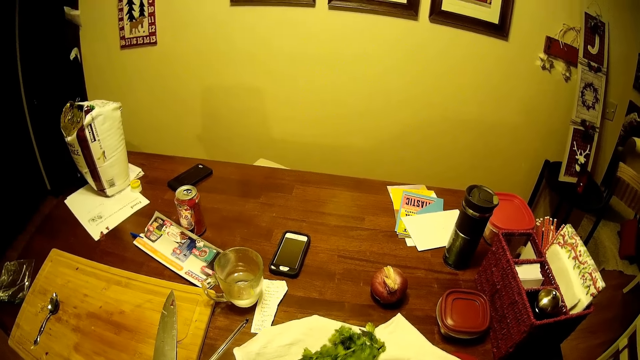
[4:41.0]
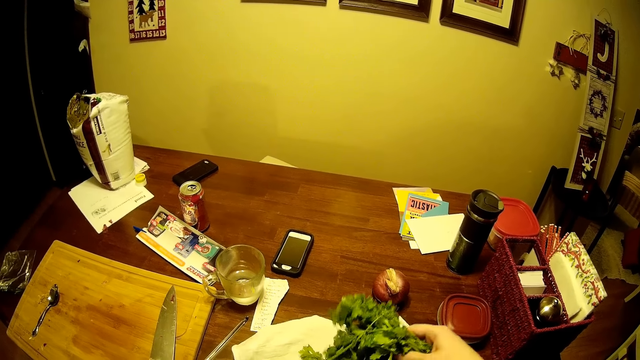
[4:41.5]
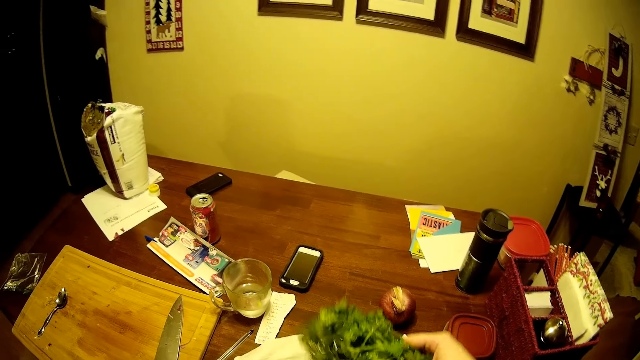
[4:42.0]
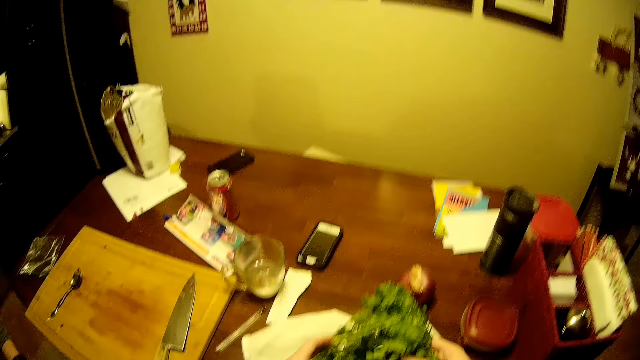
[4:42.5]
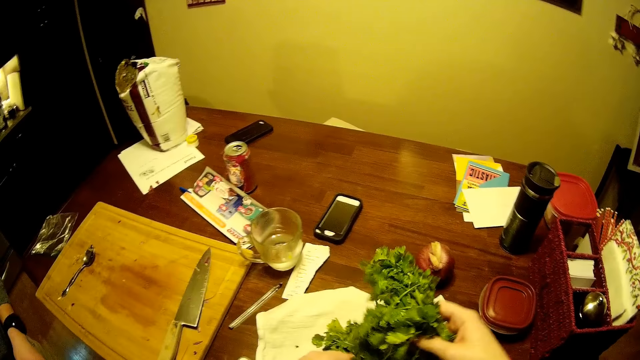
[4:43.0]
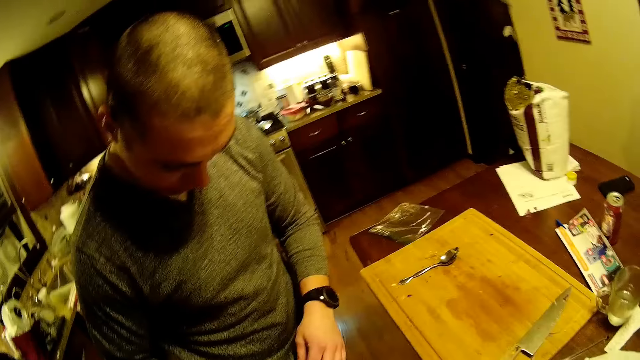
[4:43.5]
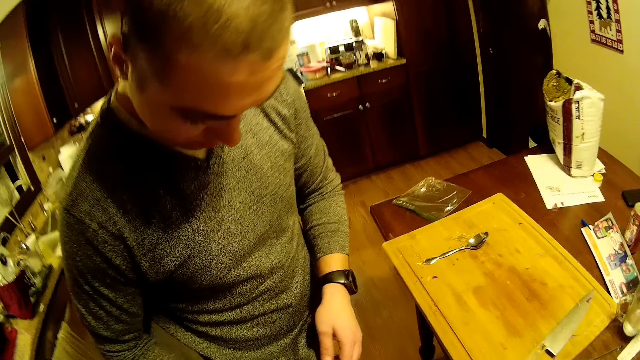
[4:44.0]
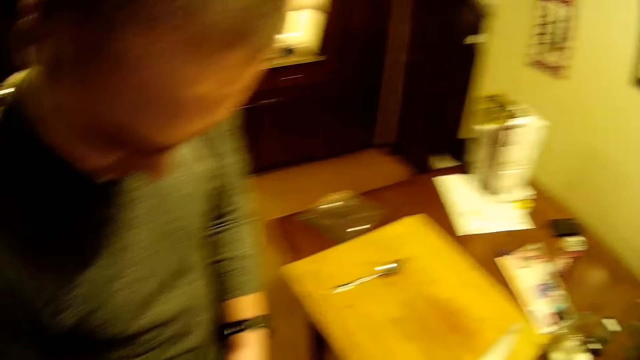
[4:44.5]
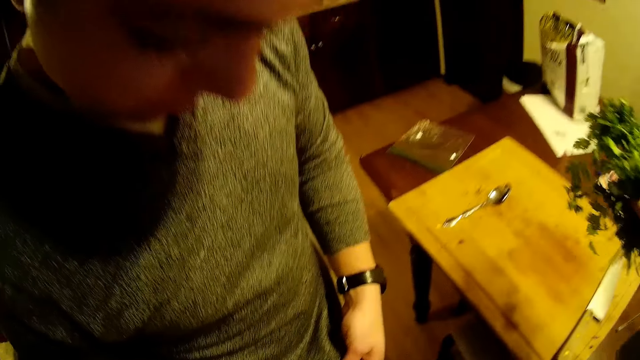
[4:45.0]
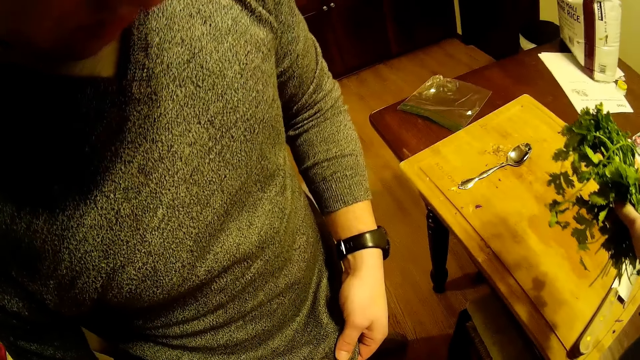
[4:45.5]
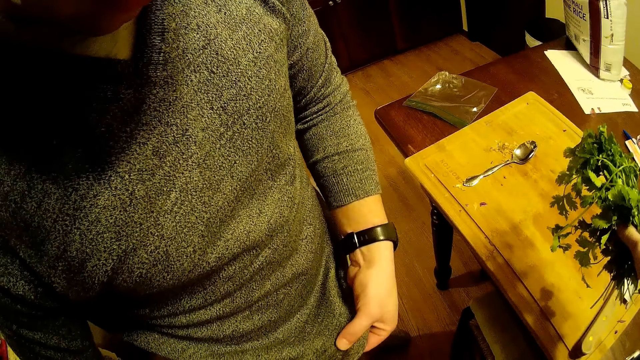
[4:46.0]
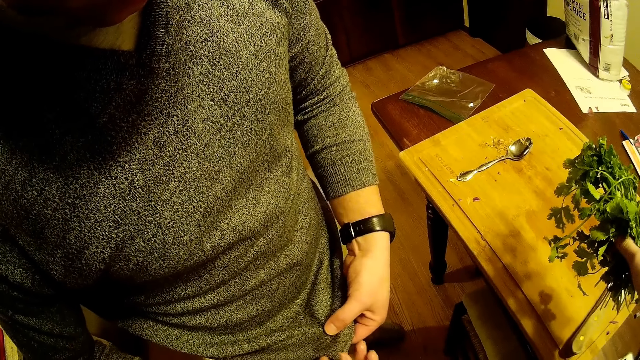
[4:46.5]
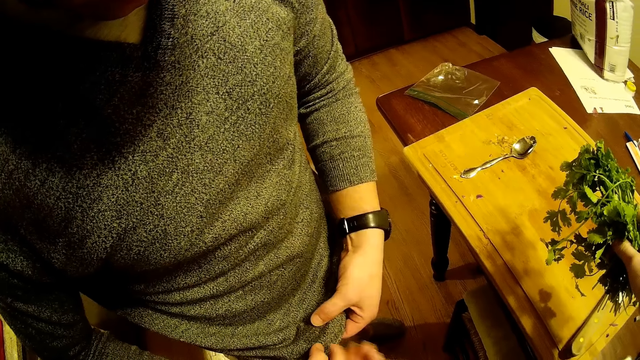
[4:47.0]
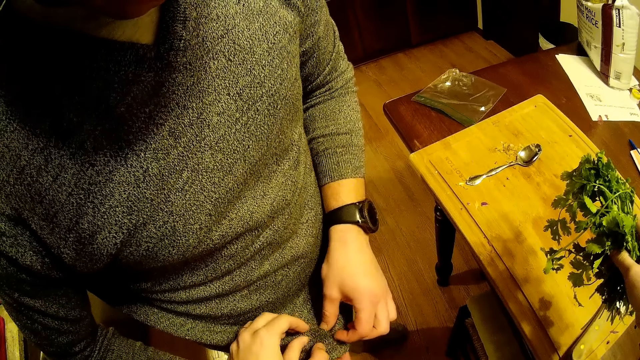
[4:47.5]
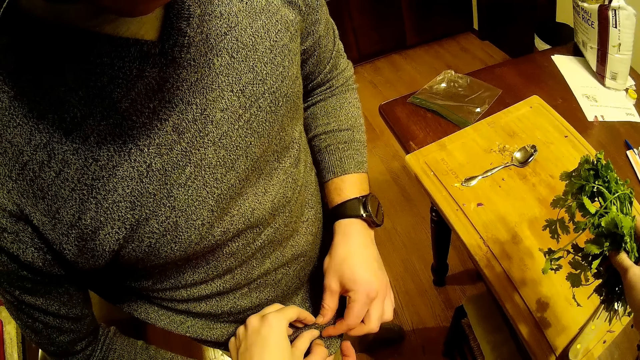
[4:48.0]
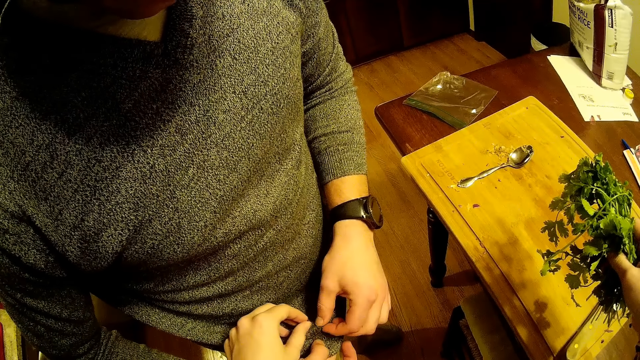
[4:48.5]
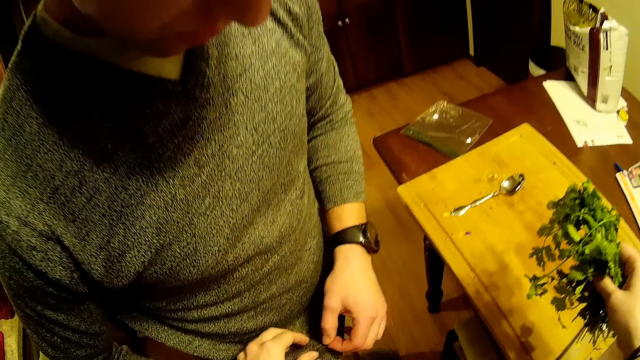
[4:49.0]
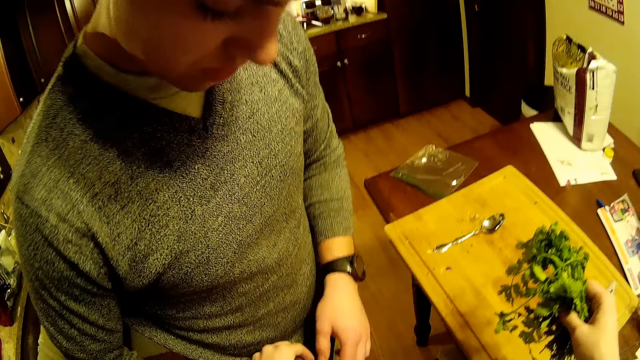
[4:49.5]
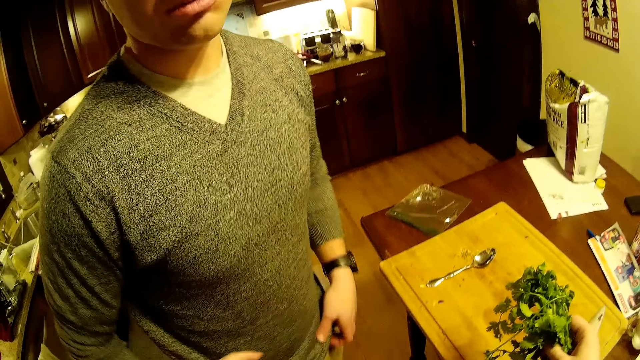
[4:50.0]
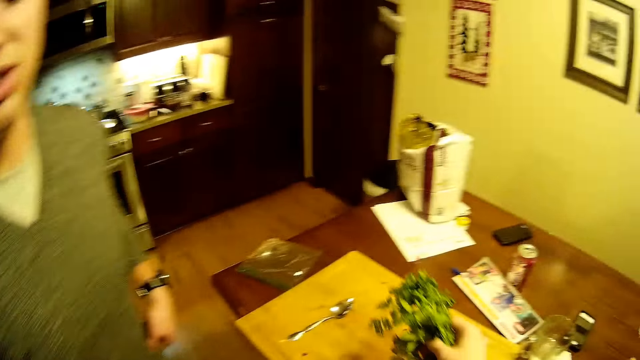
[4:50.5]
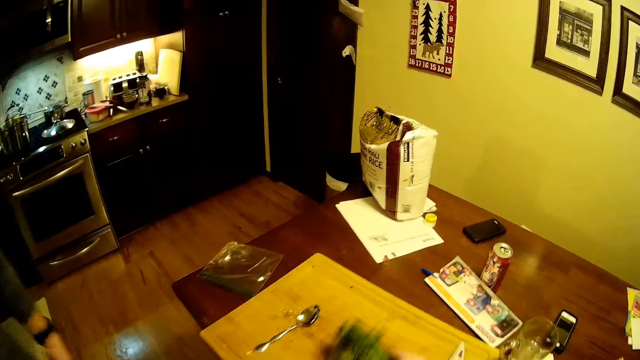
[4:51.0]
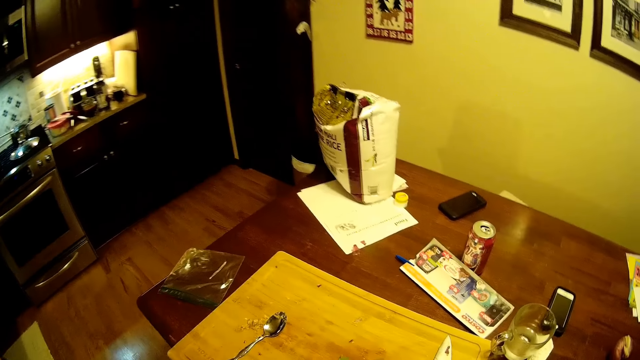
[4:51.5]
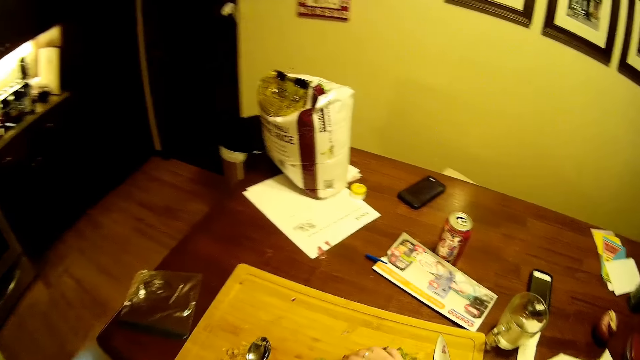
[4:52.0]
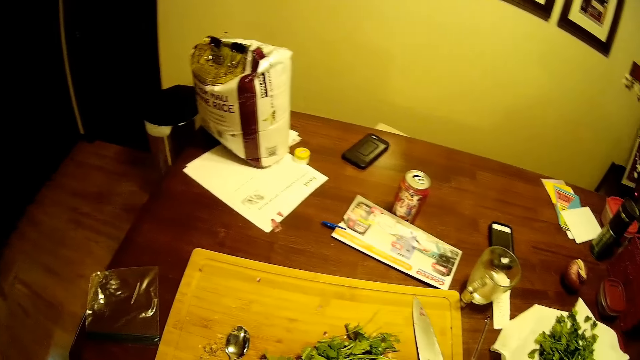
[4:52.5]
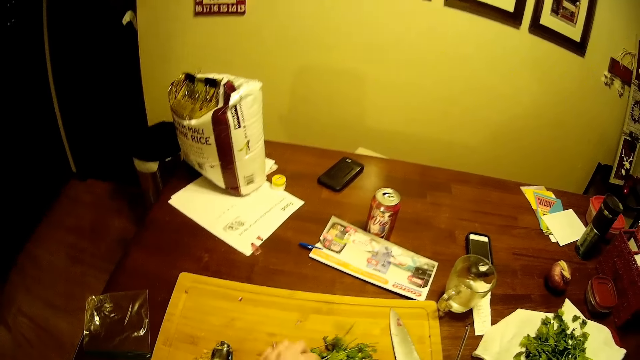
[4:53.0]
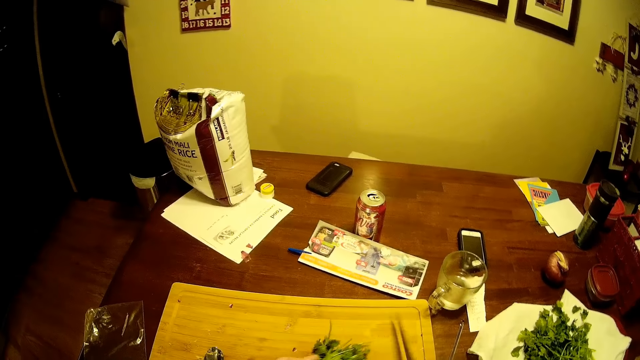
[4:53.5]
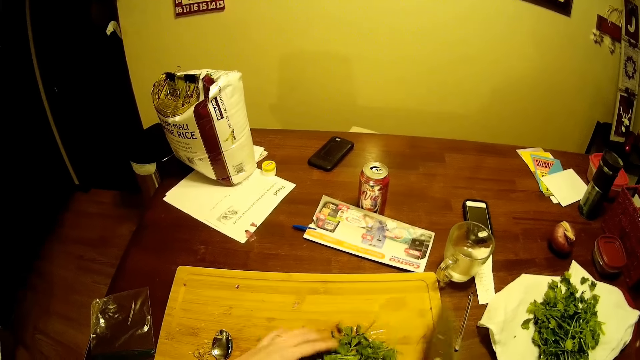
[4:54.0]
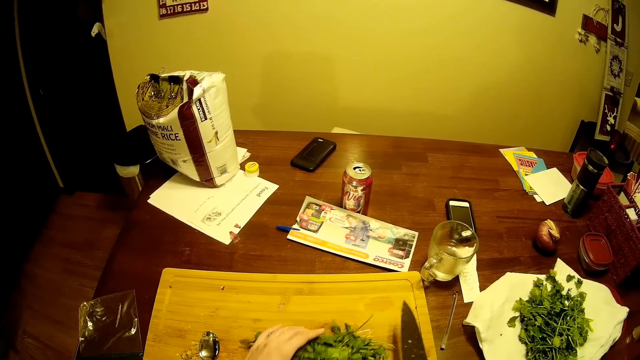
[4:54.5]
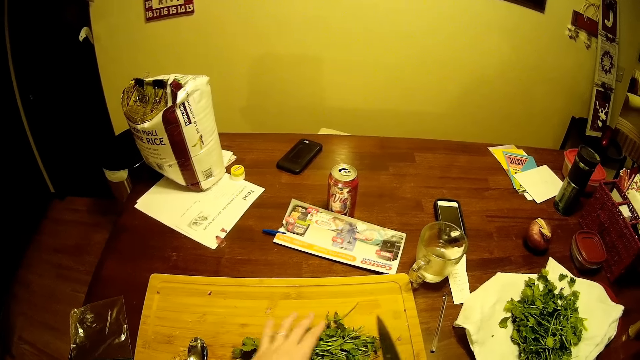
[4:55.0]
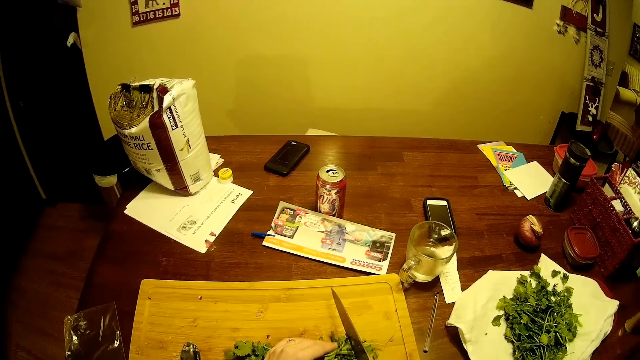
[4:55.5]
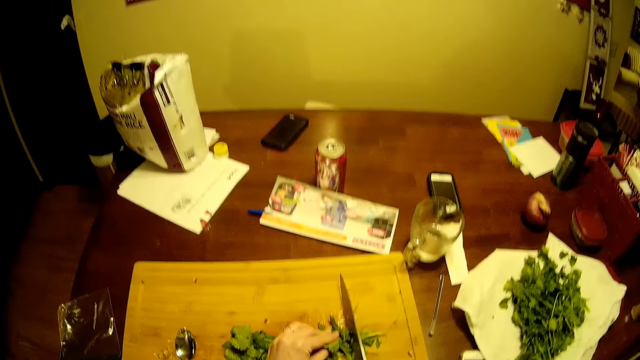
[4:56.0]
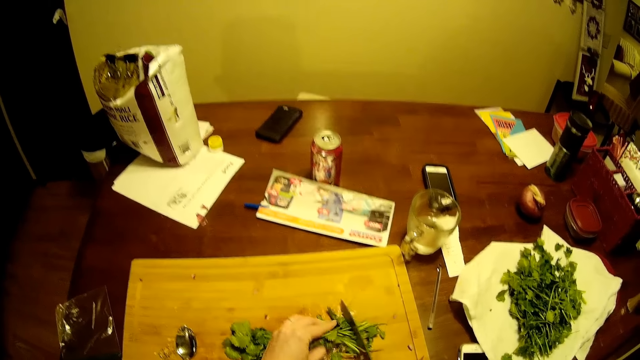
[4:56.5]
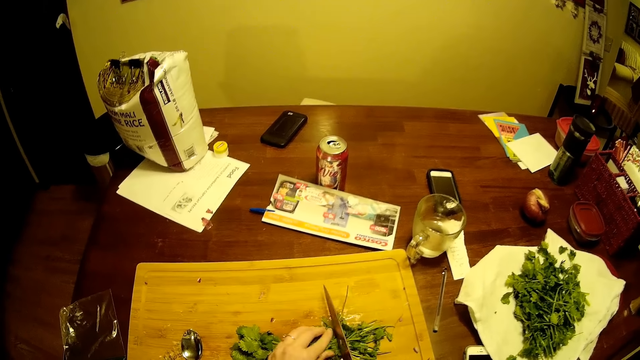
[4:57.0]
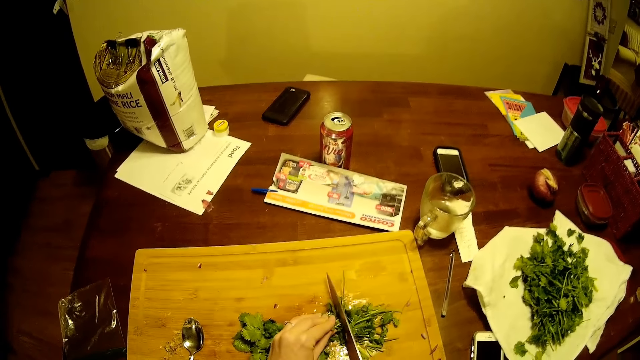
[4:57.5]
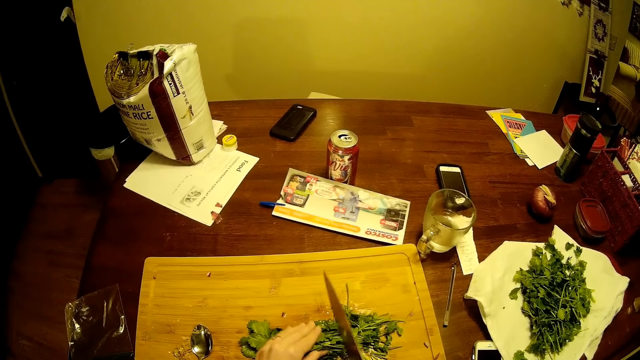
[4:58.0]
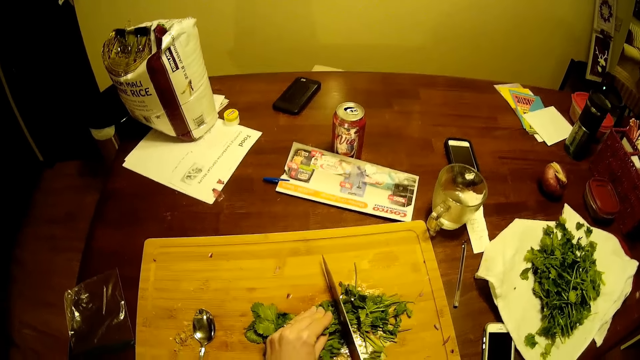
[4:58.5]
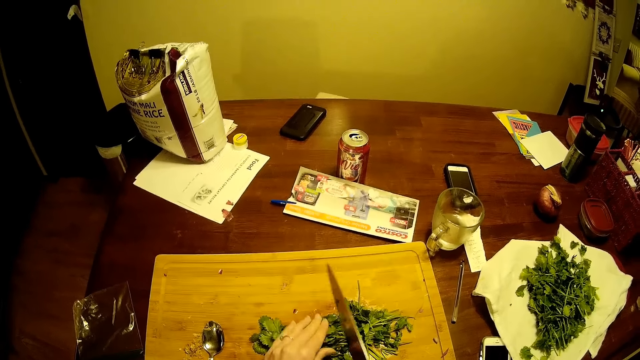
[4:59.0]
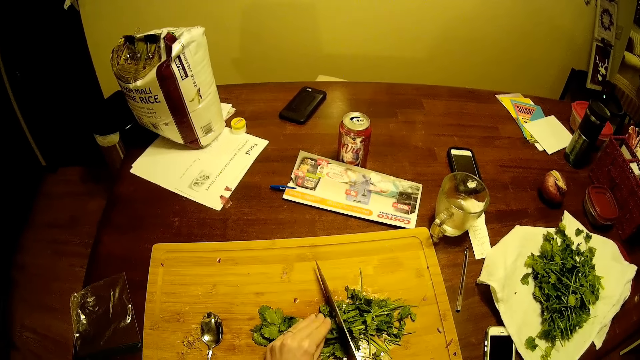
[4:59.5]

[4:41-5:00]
The camera wearer picks up the coriander. They look around. A man touches the cloth. The camera wearer touches the cloth. The man moves the head. The camera wearer puts the coriander on the chopping board. They touch the coriander. They put the coriander on the table and pick up a knife. They move the coriander. They cut the coriander into pieces with the knife.

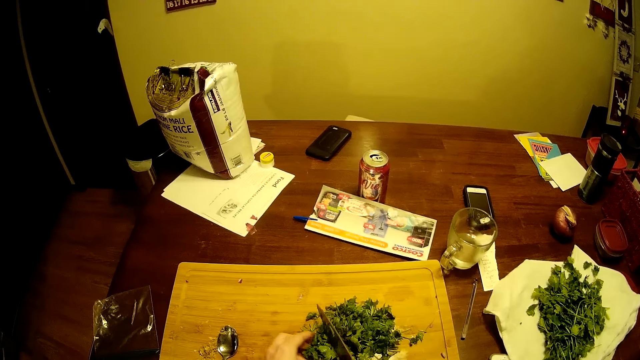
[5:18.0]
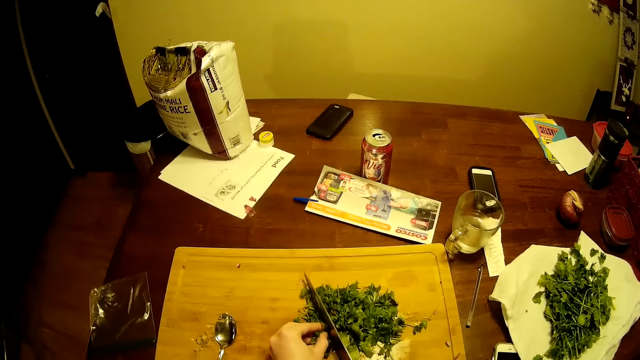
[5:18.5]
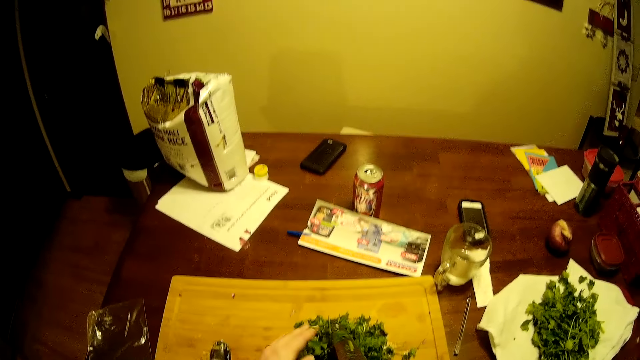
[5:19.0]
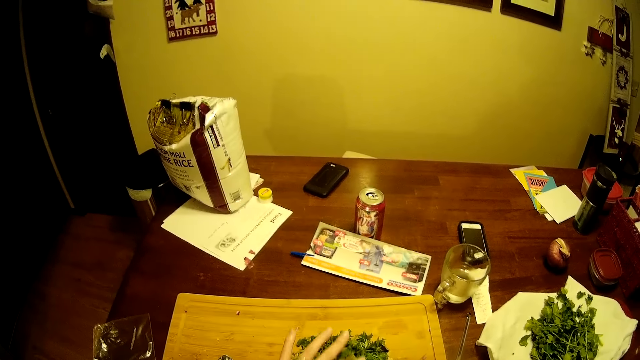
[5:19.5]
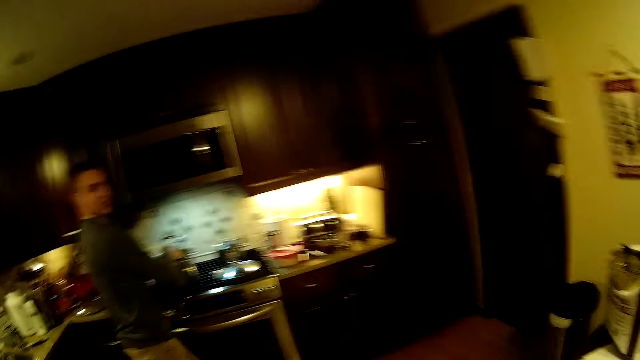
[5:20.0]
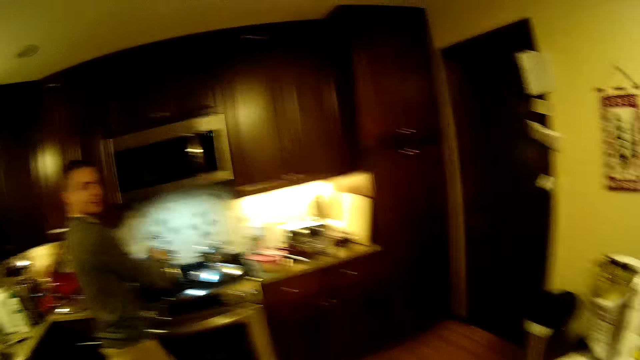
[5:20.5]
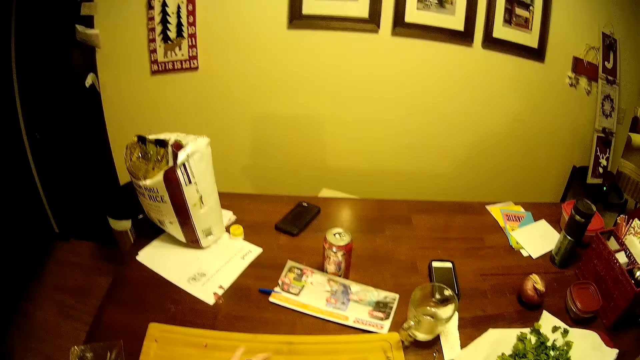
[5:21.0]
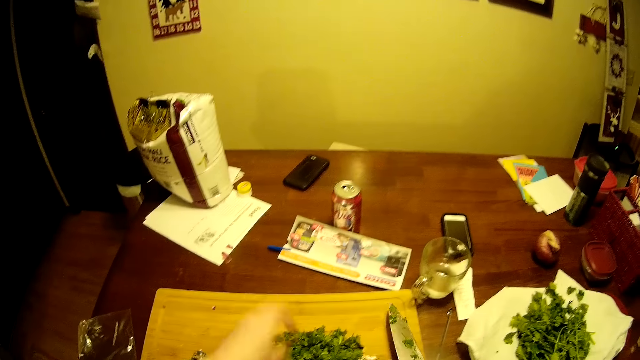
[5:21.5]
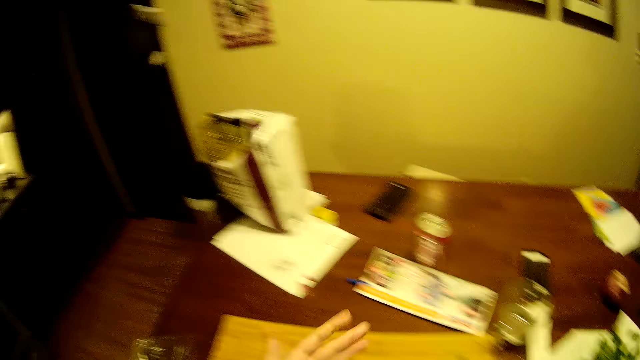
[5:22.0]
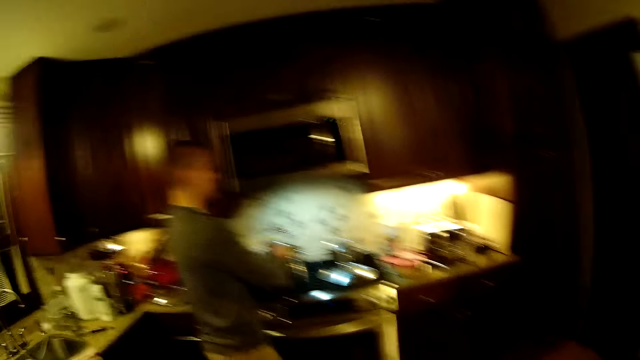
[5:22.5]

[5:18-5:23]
The camera wearer removes the coriander from the knife. They look around. A person looks at the camera wearer. The camera wearer moves the hand. They look around.
